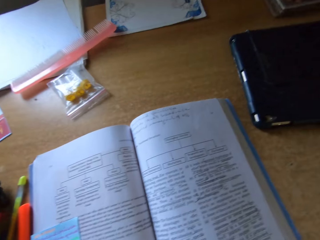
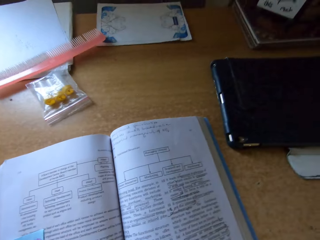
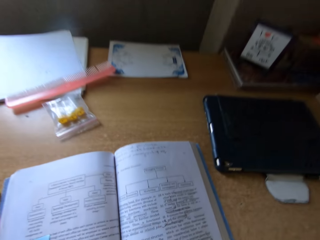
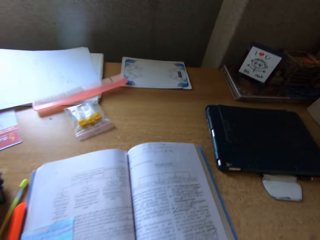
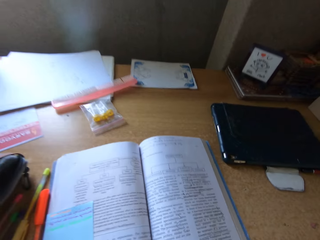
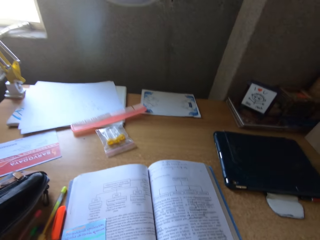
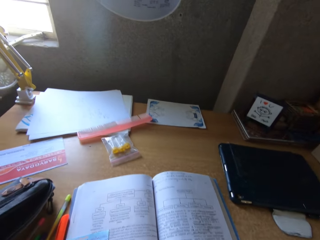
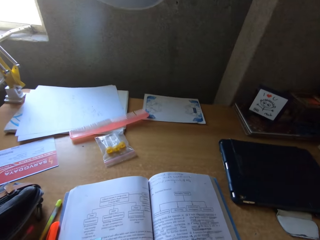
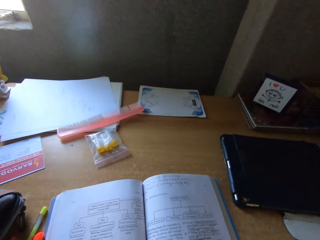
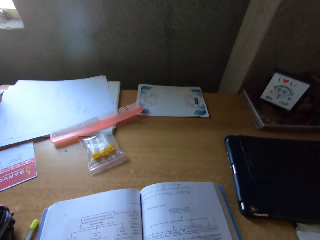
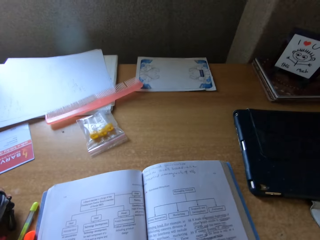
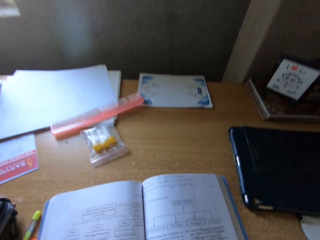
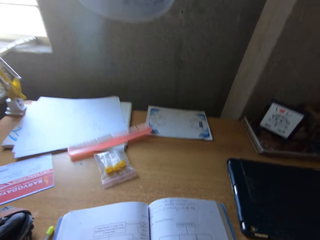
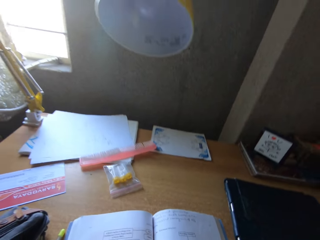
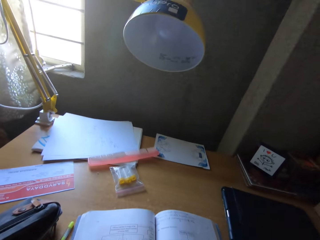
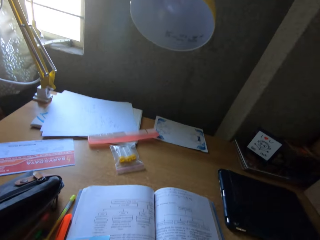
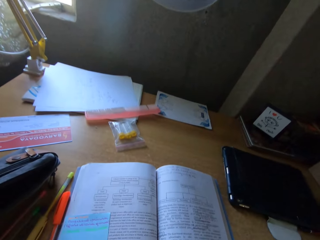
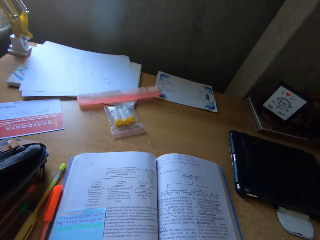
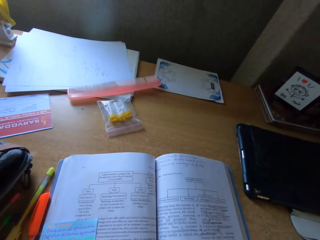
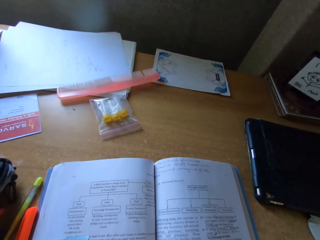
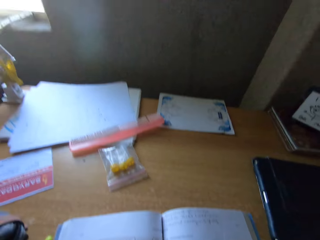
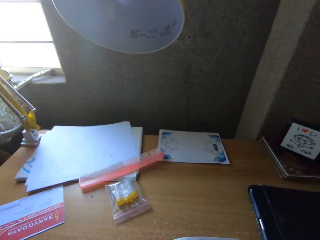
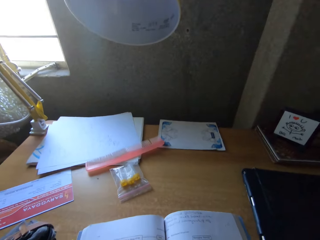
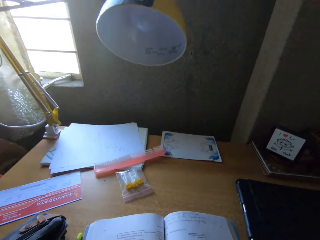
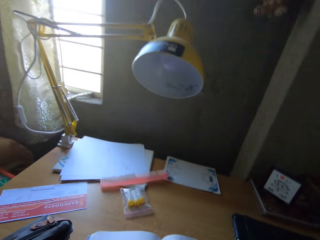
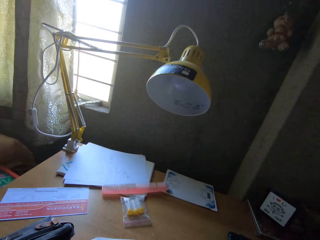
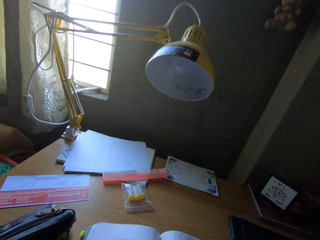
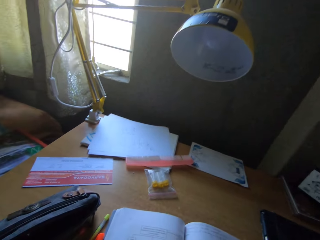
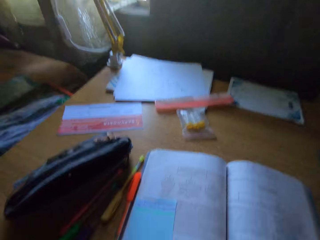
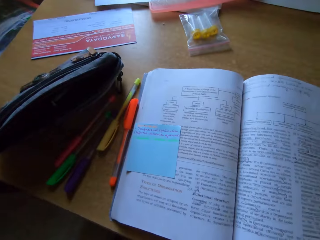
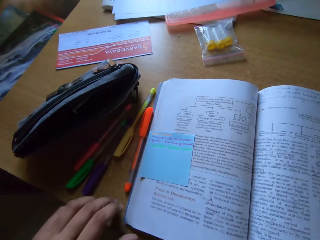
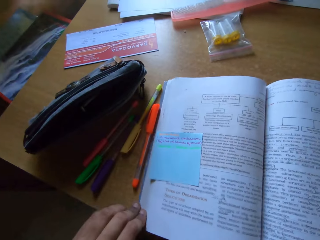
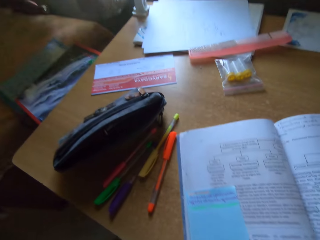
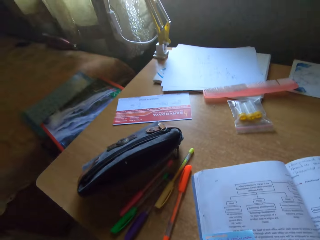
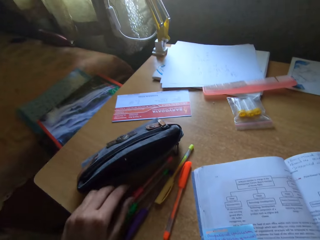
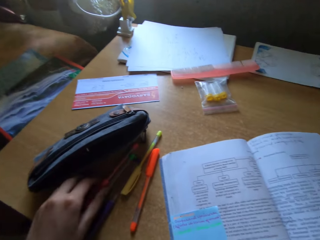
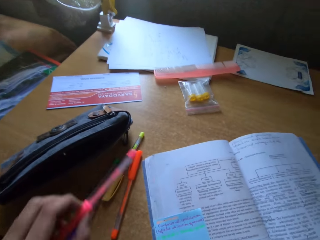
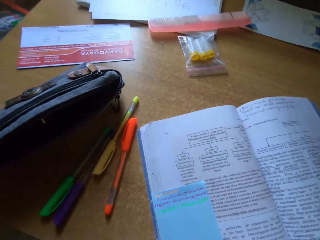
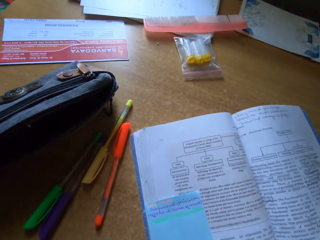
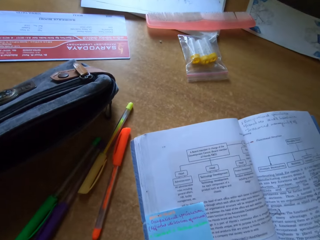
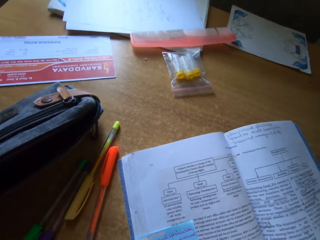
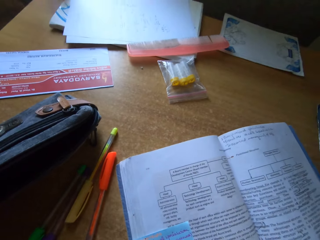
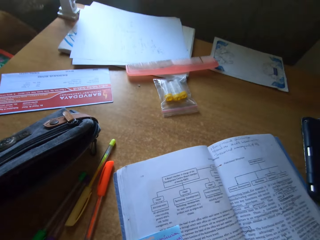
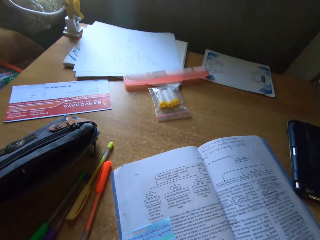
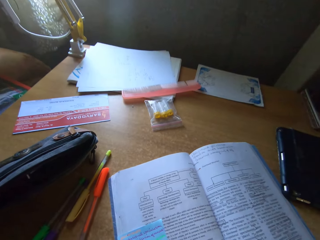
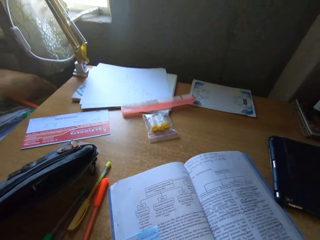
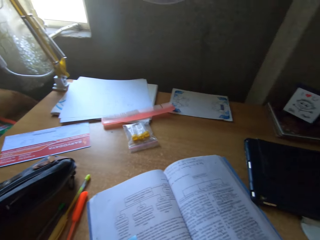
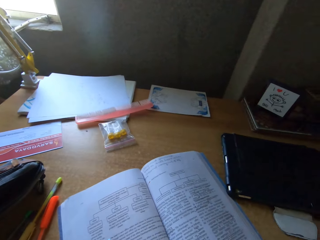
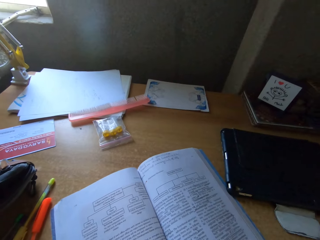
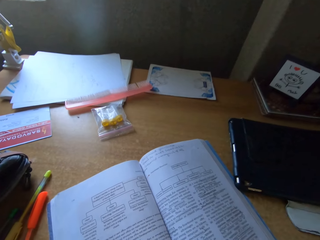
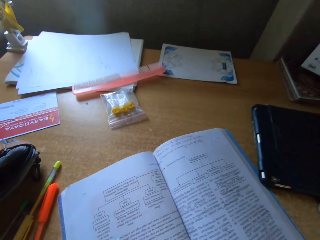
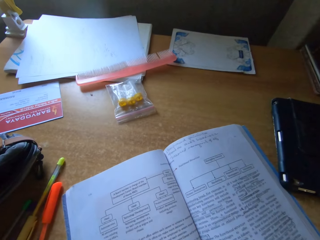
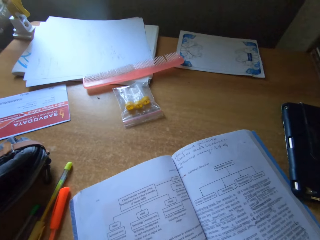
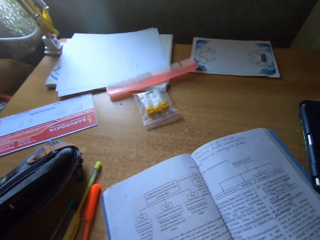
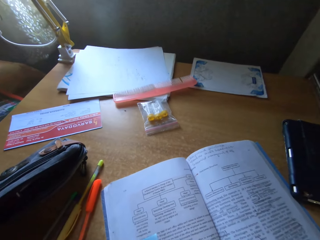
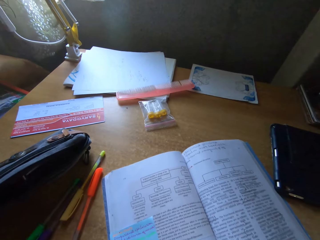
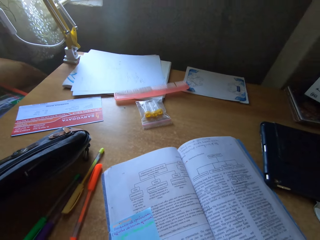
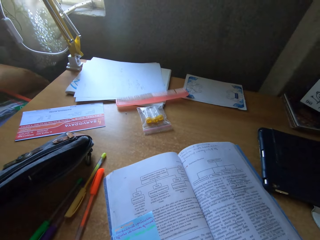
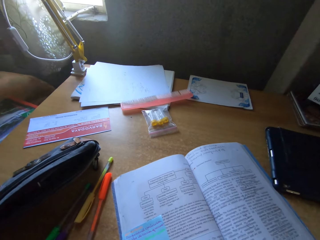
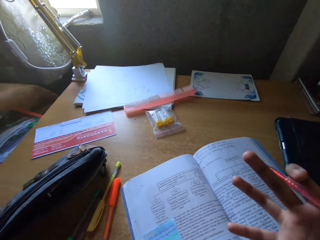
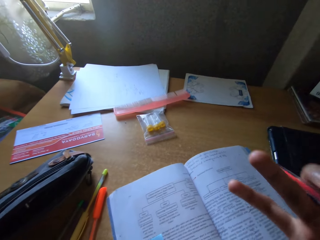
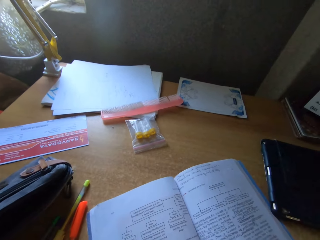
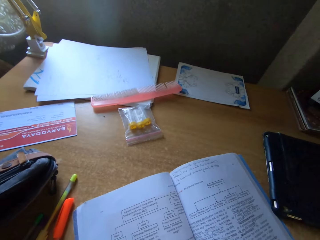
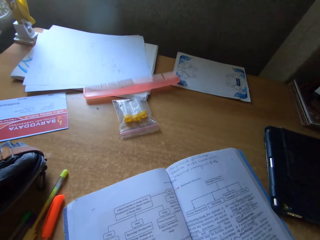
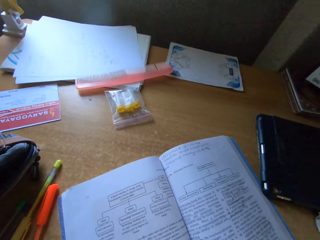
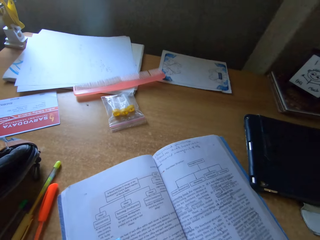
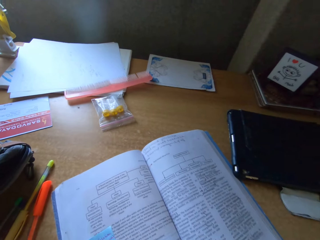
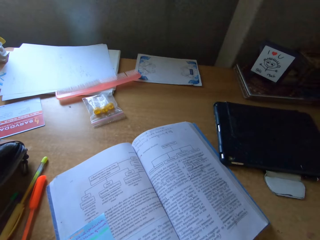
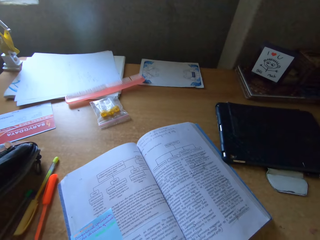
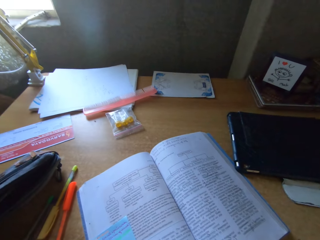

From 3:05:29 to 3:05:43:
The camera wearer moves the book on the table. They pick up a pen from the table. They read the book.

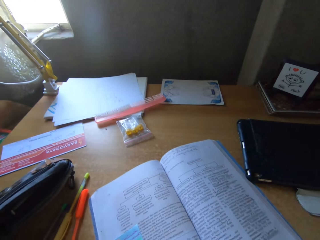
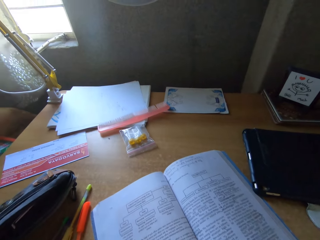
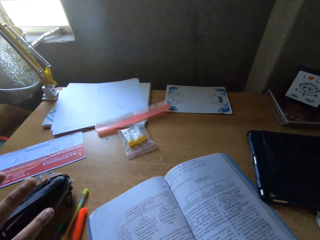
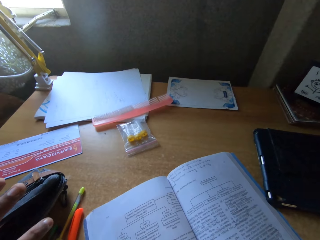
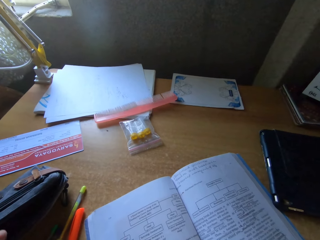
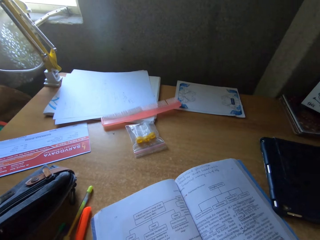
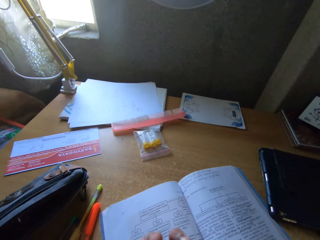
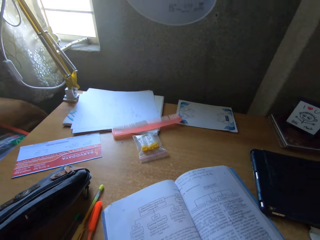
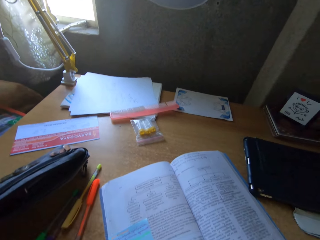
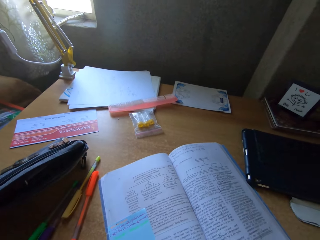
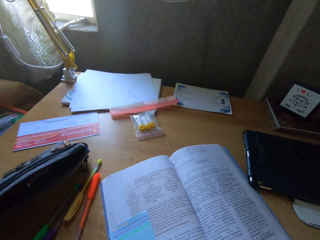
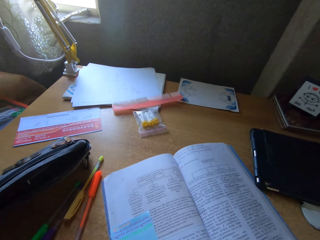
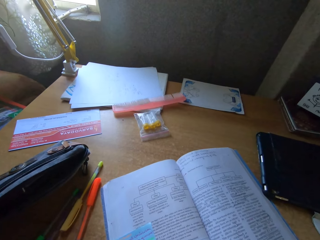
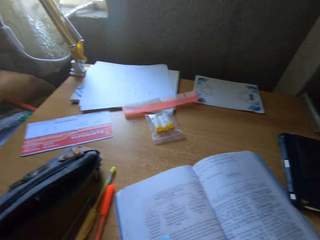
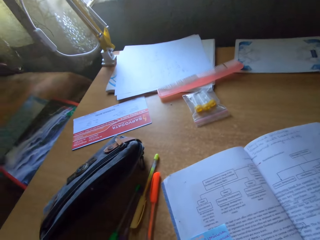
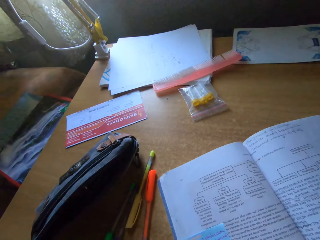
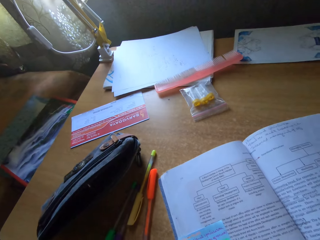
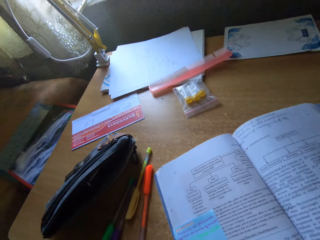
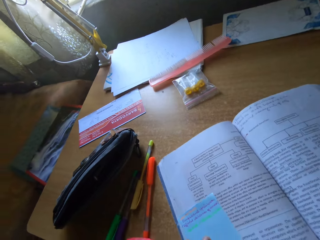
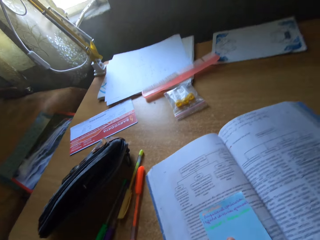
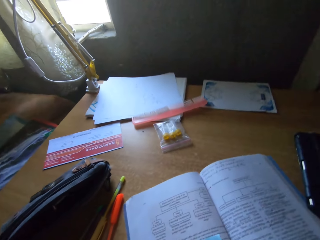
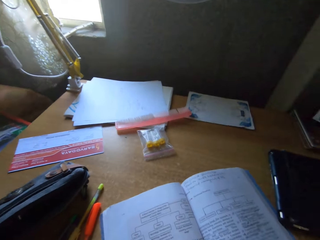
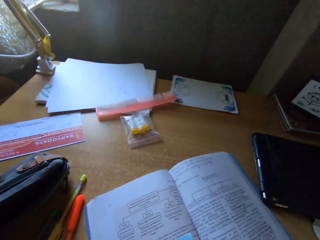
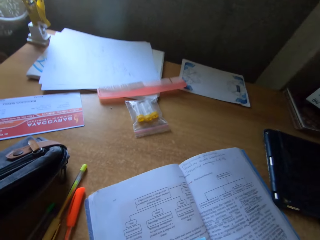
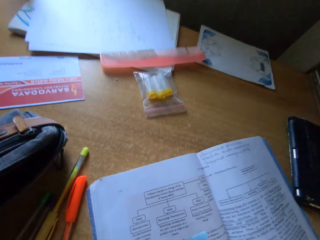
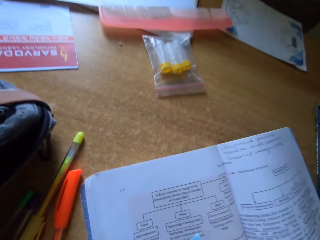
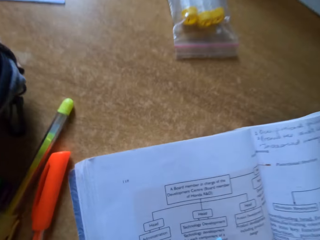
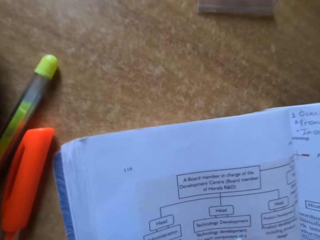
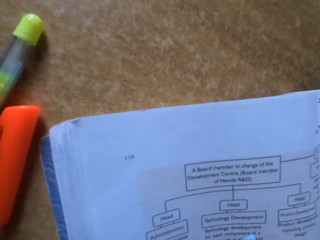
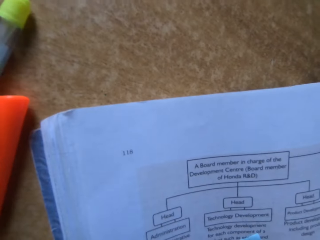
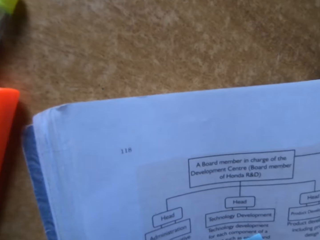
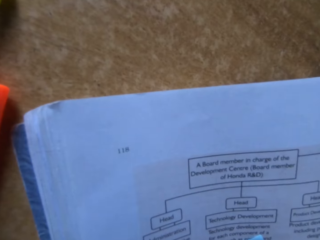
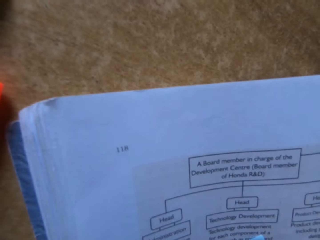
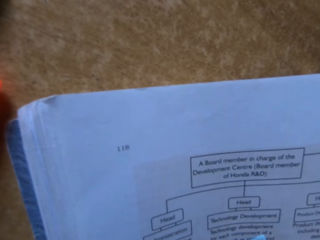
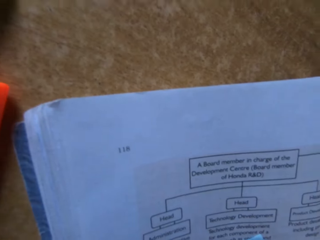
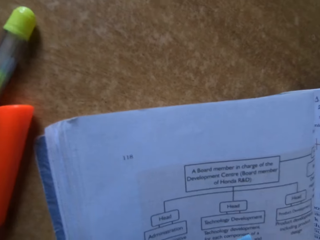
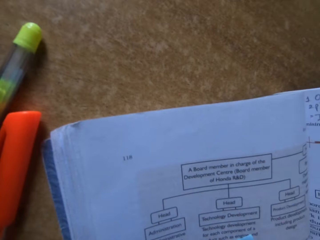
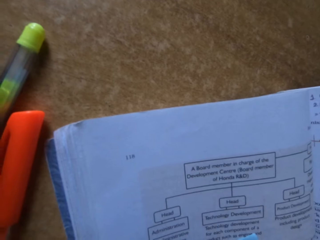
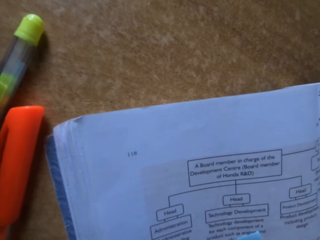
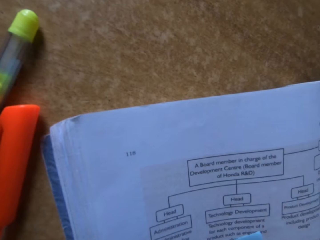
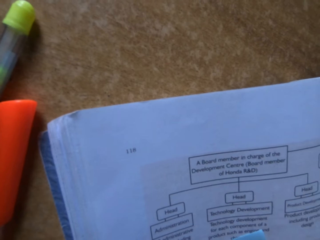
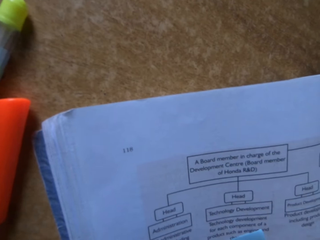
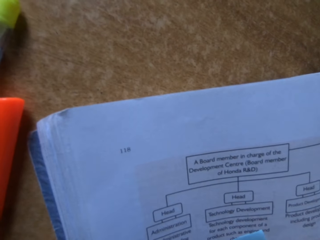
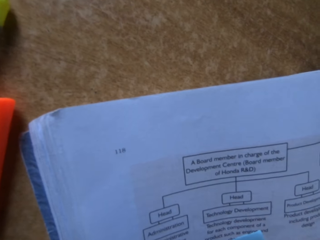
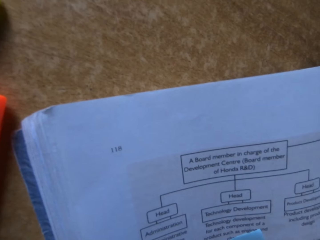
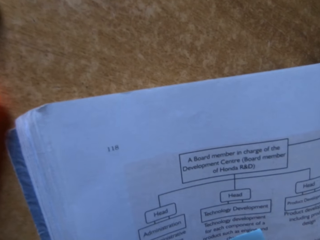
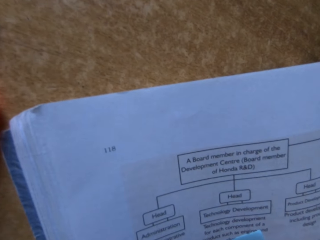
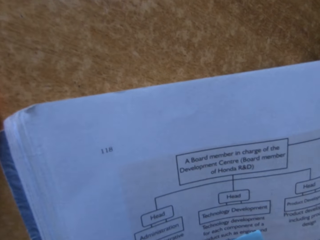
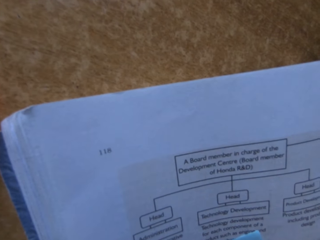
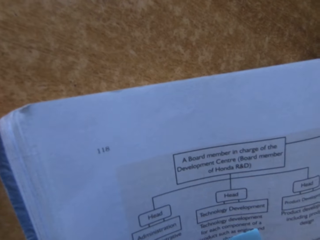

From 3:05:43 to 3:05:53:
The camera wearer moves paper on the book. They write on the paper.
